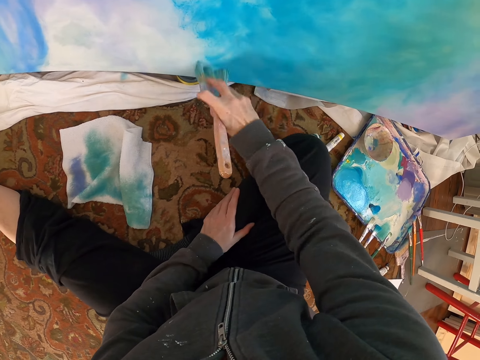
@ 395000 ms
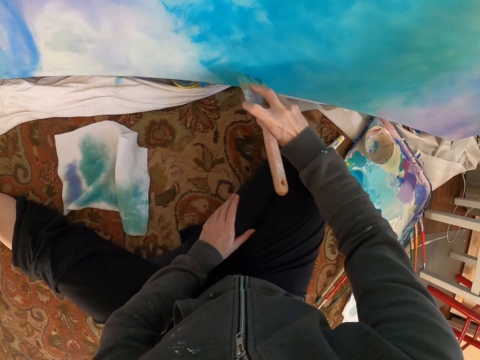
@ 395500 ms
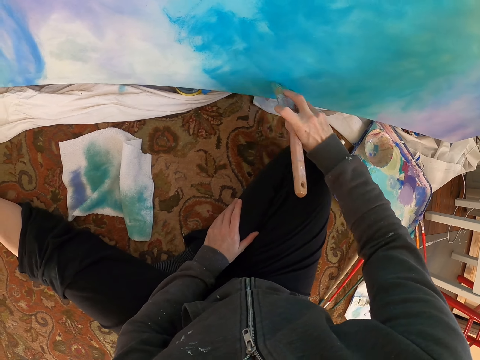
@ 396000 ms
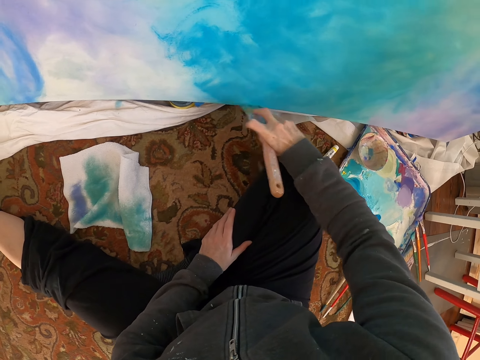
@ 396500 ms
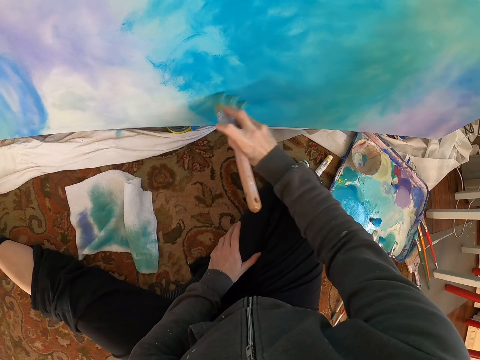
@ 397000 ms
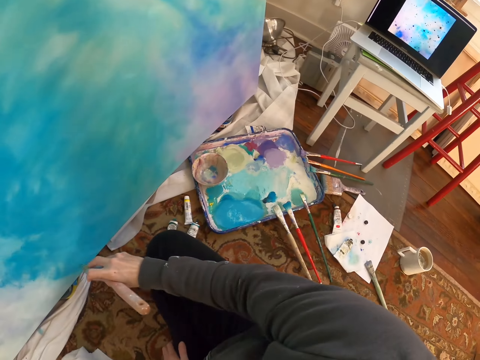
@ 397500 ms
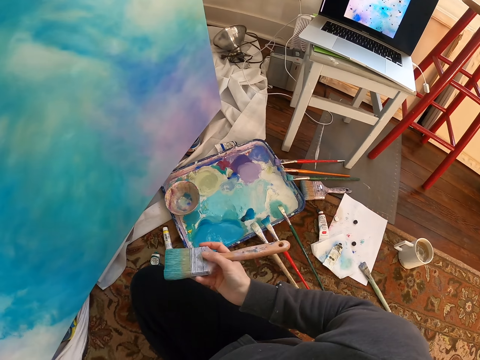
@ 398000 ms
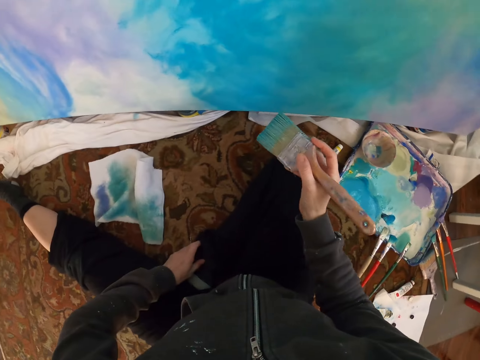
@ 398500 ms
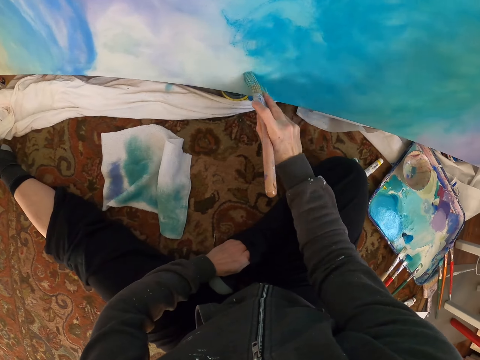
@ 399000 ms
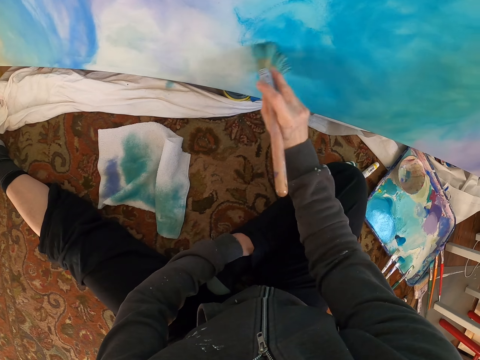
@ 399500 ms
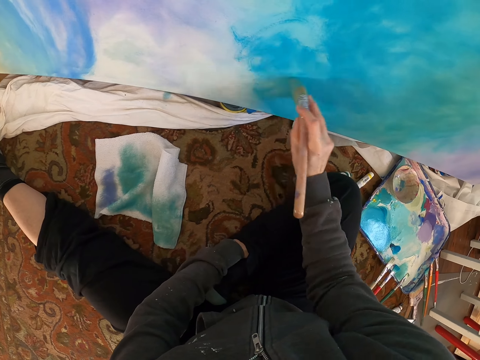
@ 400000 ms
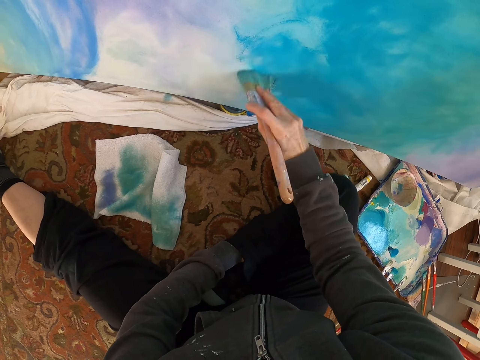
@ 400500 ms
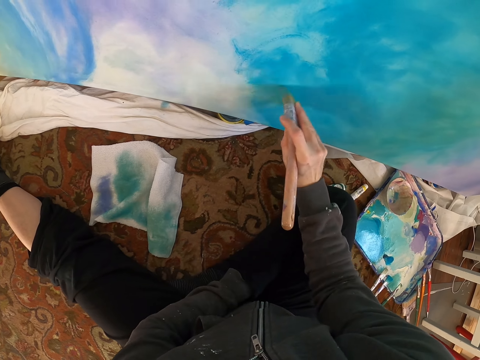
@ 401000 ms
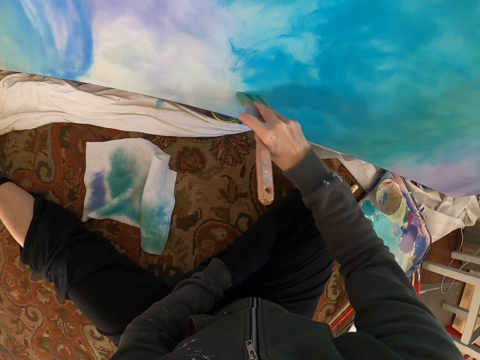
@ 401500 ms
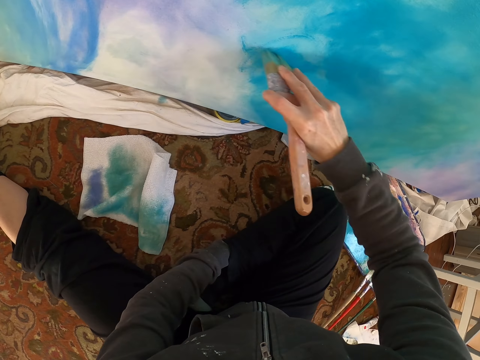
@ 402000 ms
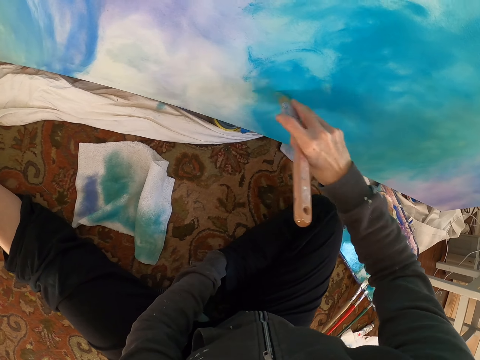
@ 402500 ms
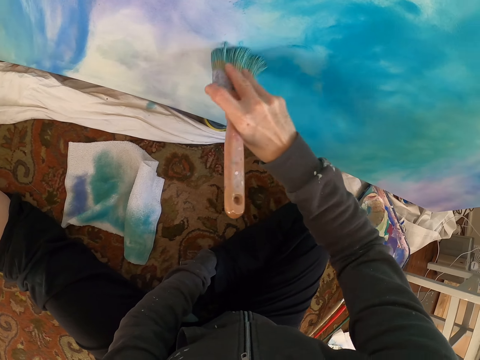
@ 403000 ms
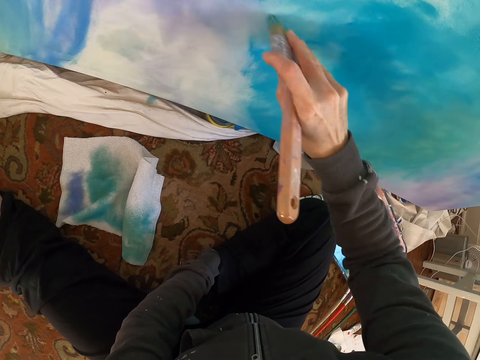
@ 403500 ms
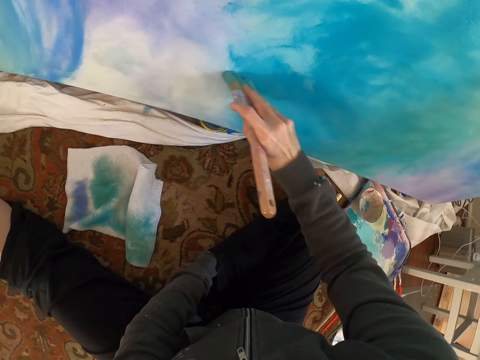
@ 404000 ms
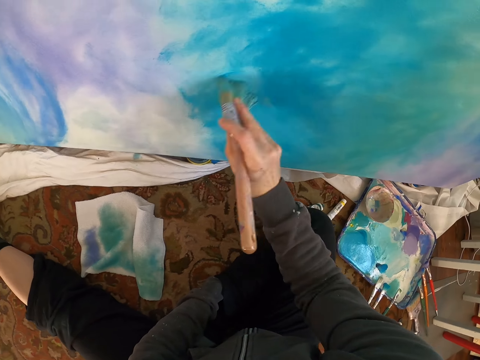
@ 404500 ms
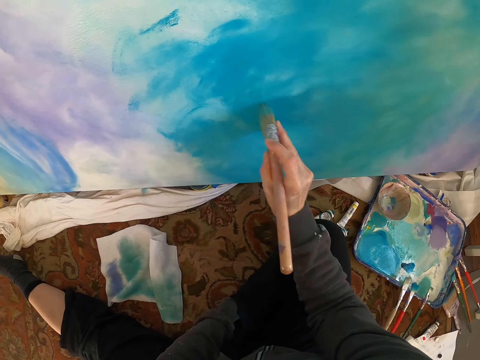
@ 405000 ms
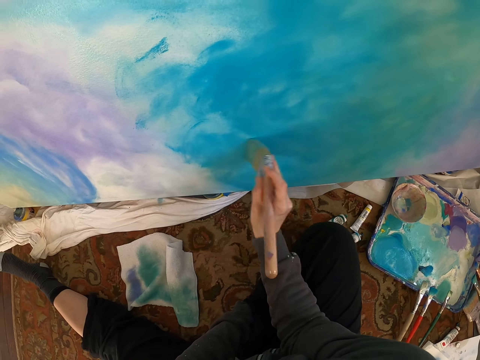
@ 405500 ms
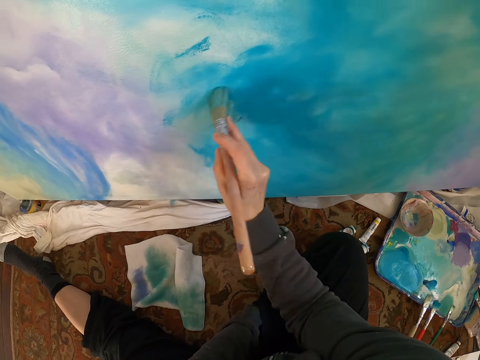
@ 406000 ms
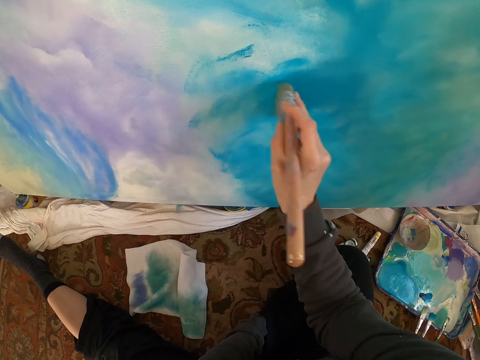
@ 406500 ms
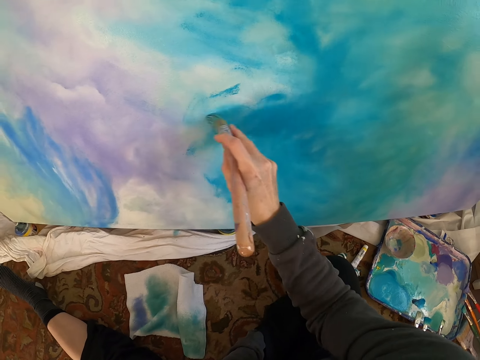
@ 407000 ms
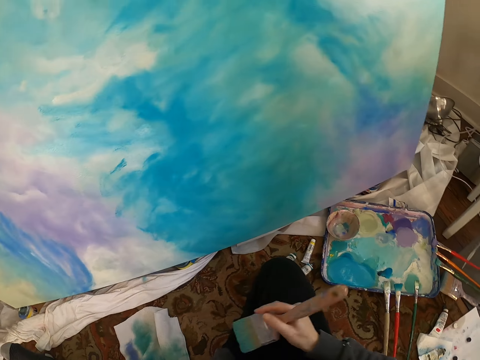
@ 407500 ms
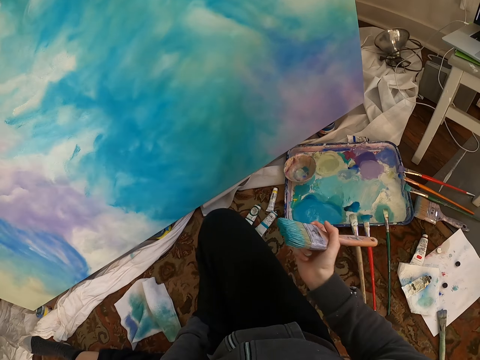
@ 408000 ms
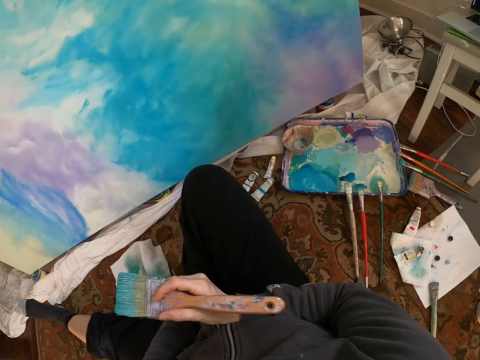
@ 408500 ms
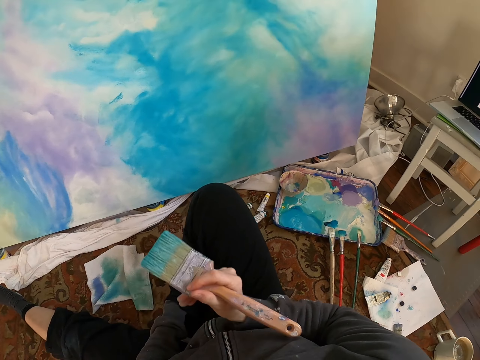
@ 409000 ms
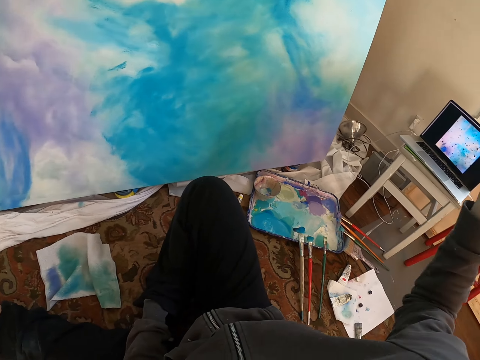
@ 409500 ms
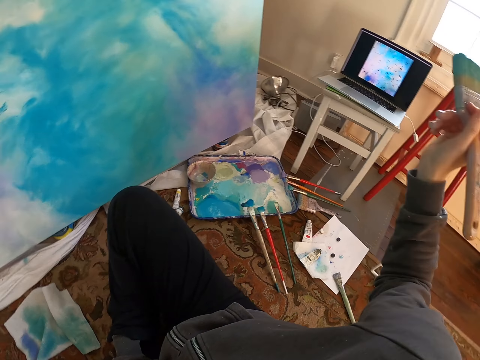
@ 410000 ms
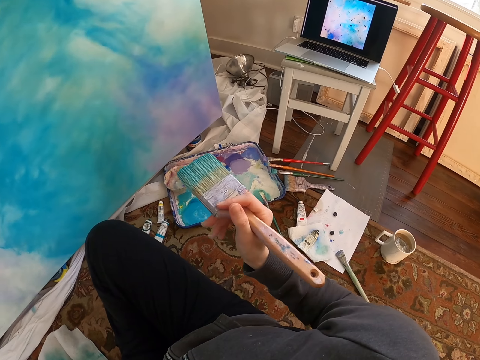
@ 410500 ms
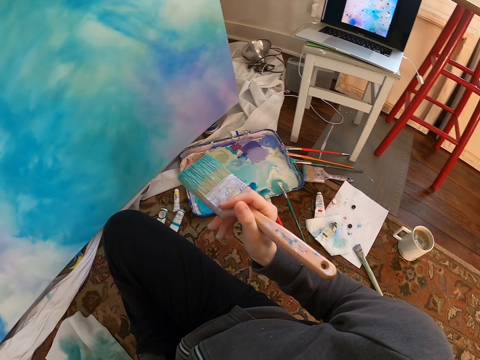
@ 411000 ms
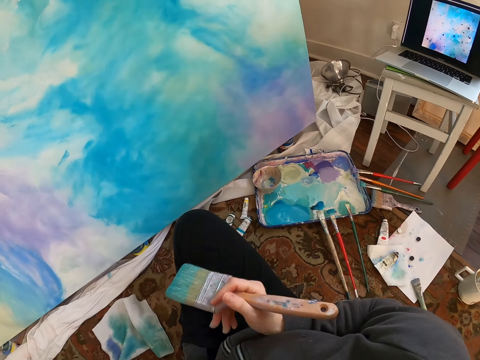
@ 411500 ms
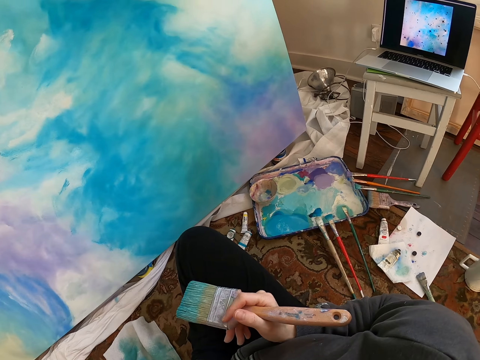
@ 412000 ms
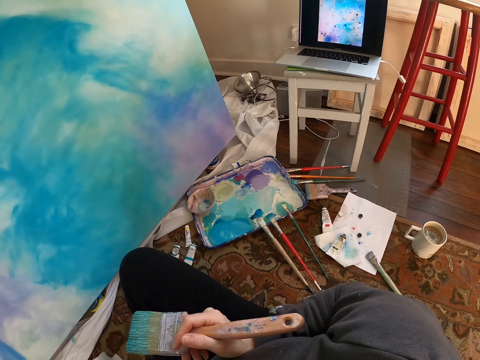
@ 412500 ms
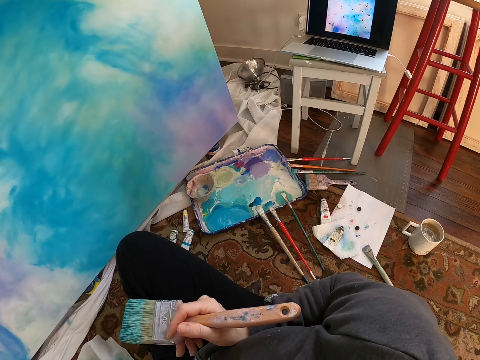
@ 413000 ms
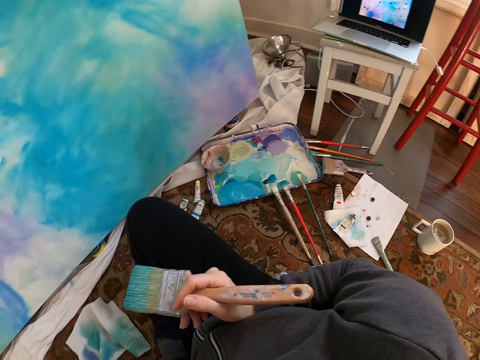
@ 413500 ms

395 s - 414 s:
The camera wearer looks around. They paint the painting with the brush. They remove the brush from the painting. They look at the painting. They look at the laptop.

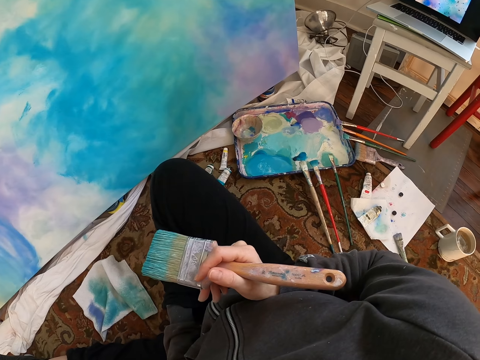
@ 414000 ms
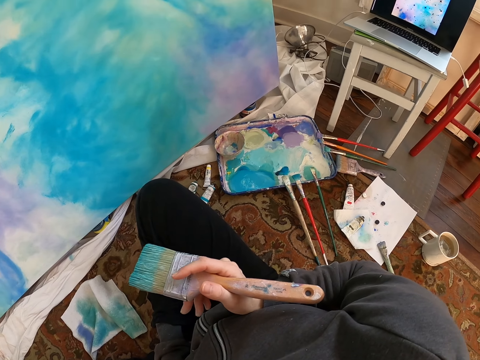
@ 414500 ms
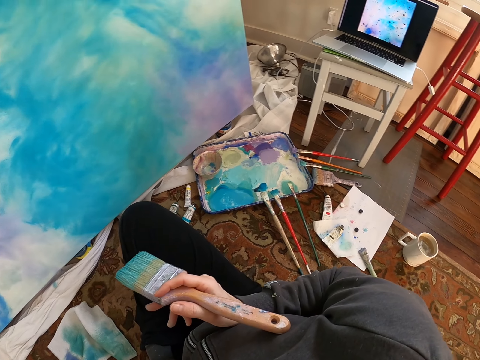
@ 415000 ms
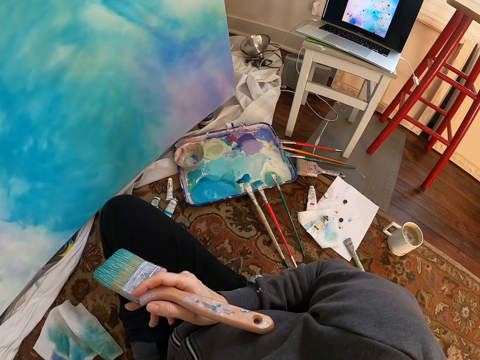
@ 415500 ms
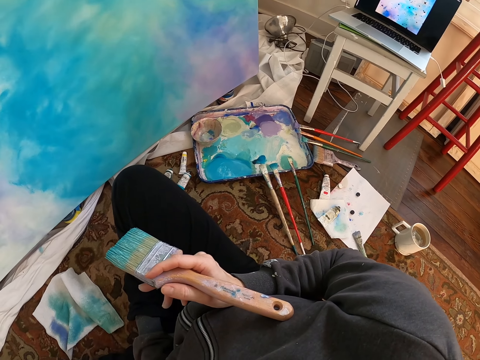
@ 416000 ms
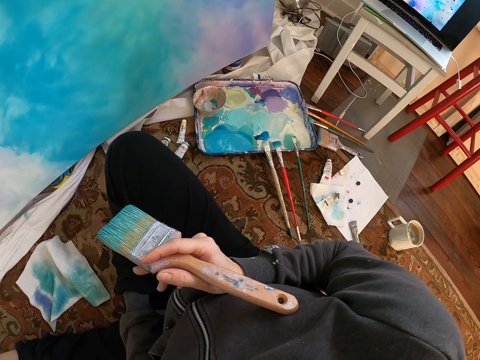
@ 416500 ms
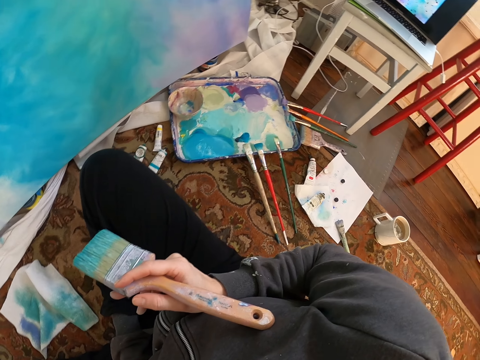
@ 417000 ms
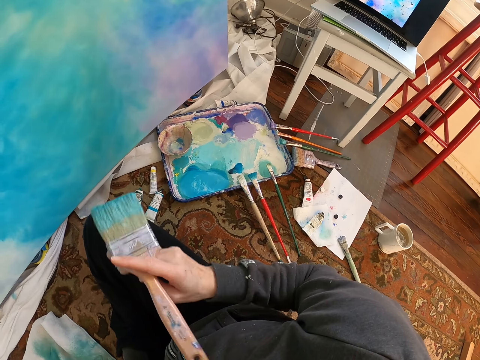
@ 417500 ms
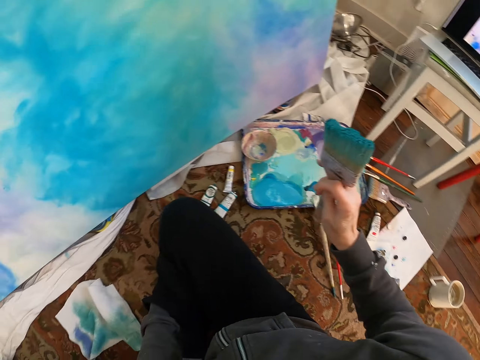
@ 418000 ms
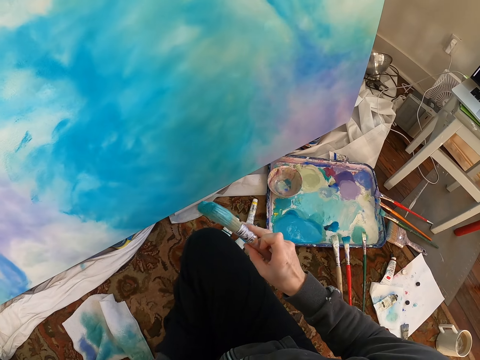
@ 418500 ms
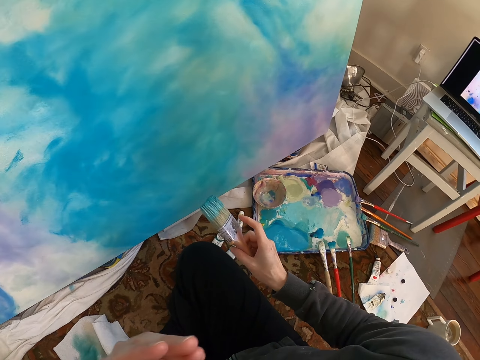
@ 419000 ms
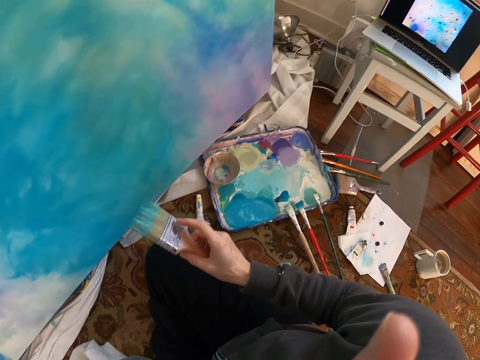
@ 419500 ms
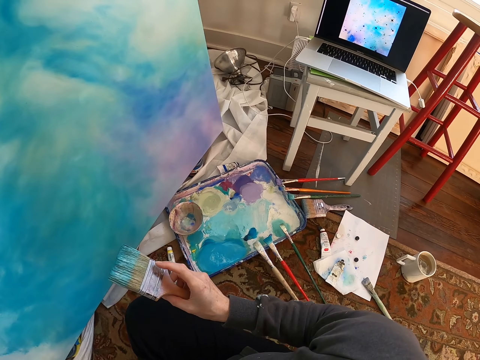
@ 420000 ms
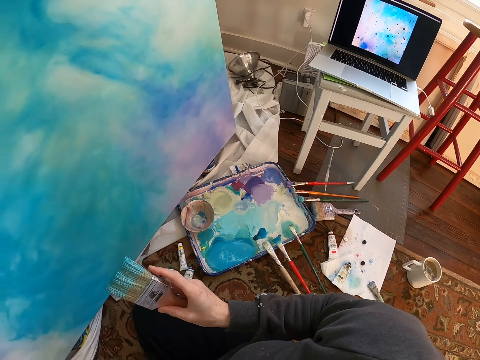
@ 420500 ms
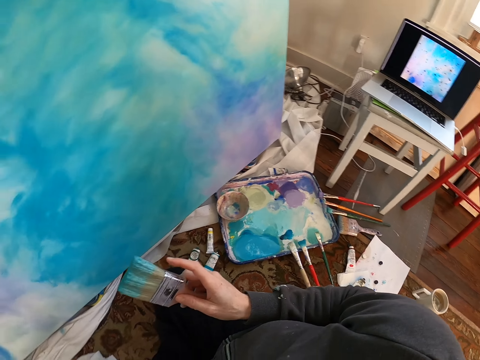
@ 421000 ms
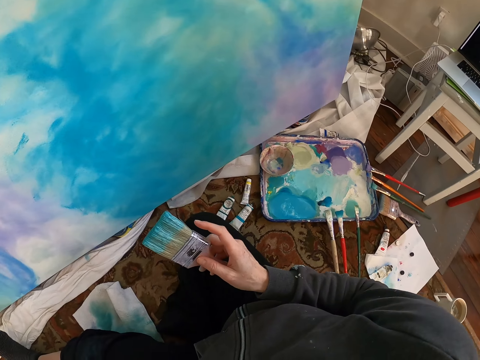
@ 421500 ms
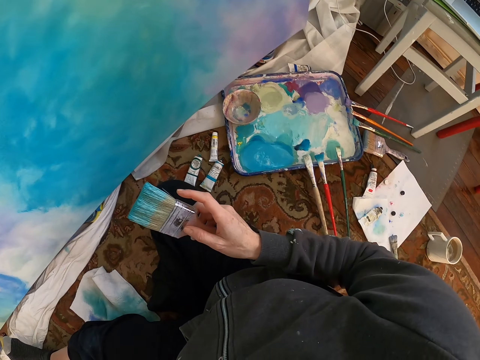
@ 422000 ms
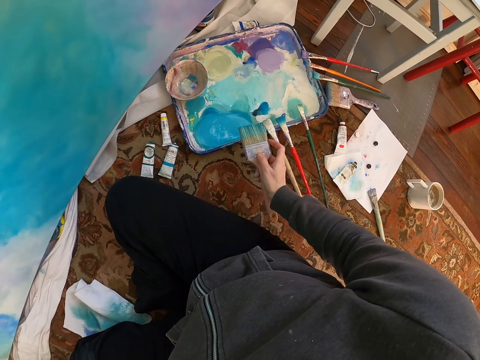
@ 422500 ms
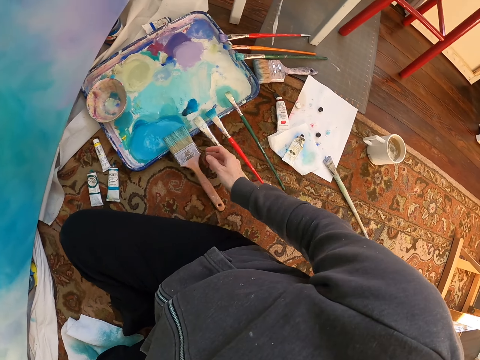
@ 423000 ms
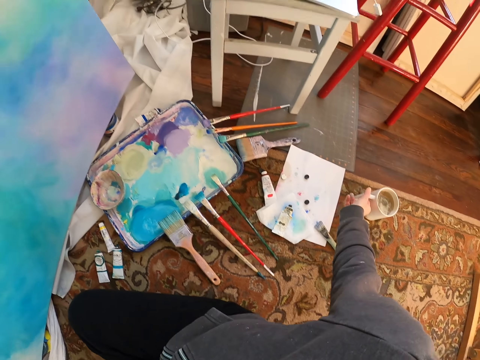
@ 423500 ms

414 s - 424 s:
The camera wearer looks around. They drop the brush.
